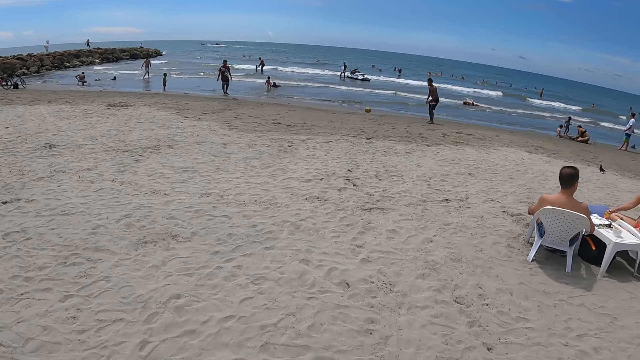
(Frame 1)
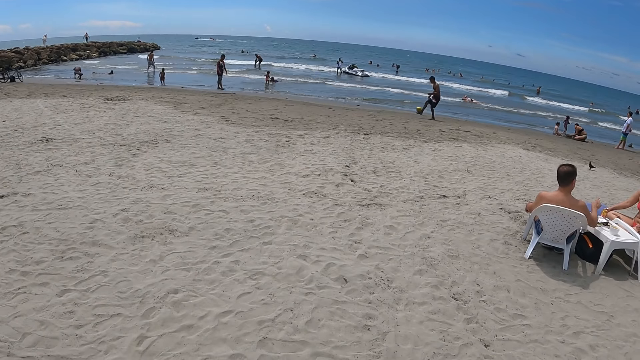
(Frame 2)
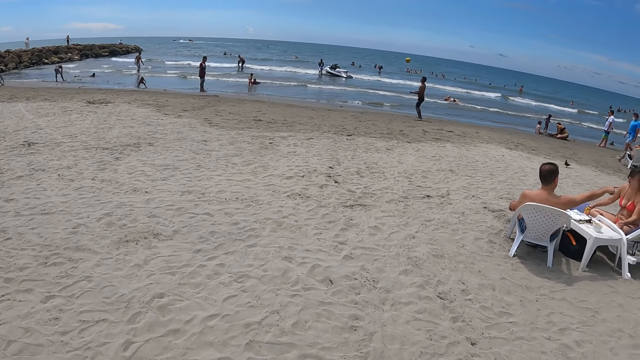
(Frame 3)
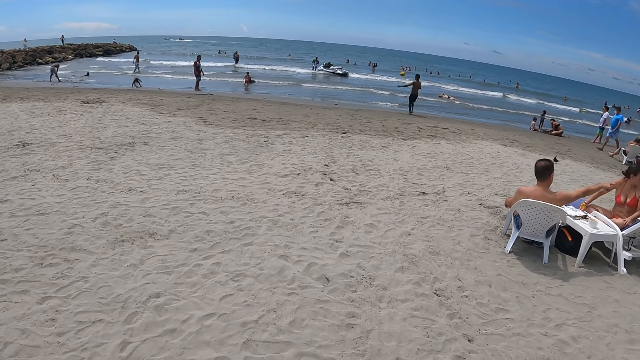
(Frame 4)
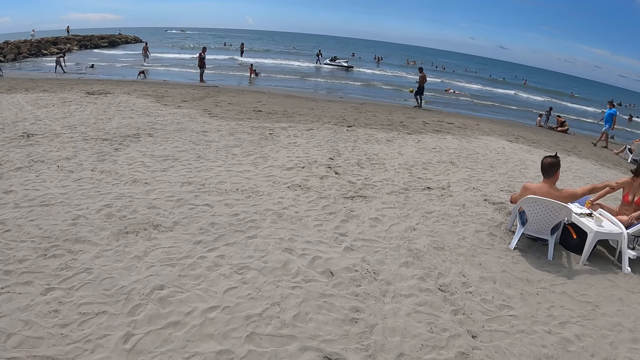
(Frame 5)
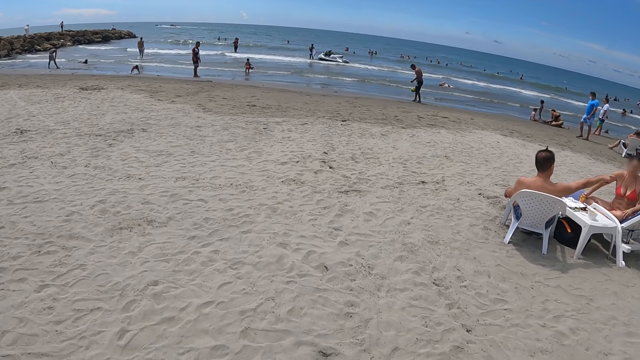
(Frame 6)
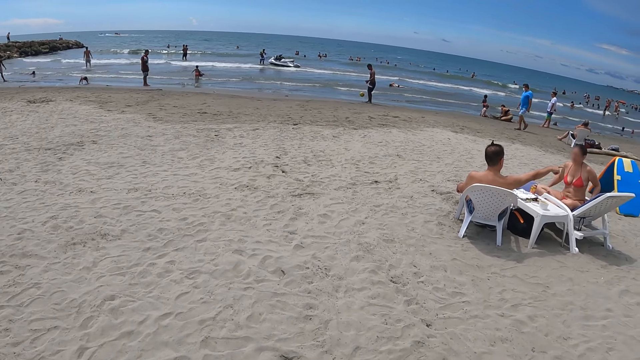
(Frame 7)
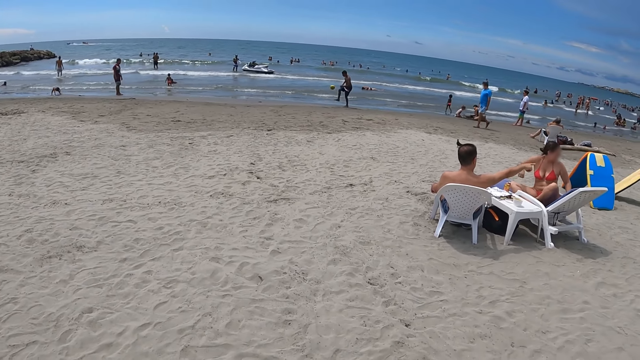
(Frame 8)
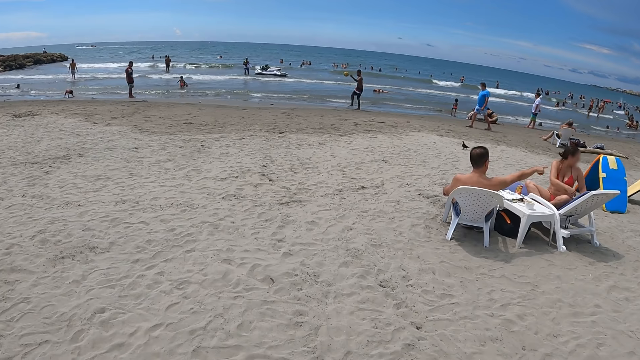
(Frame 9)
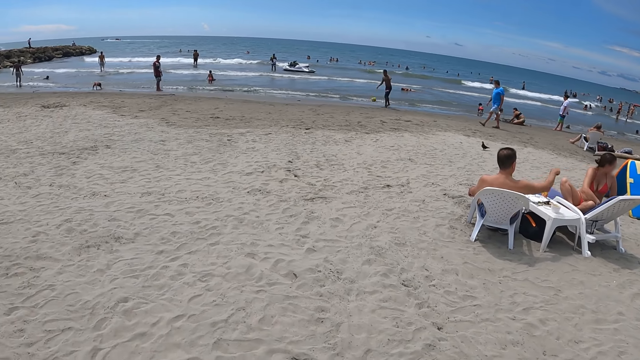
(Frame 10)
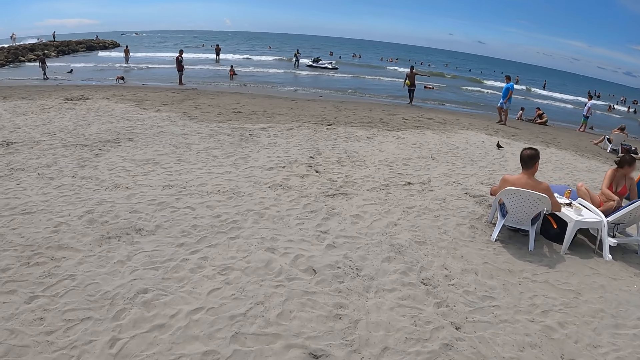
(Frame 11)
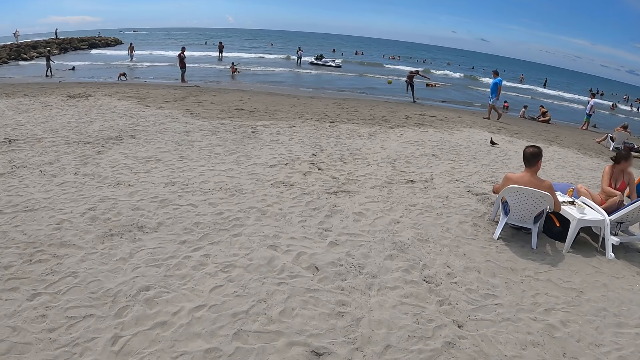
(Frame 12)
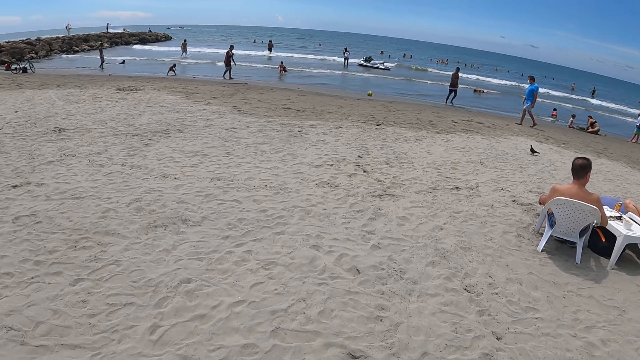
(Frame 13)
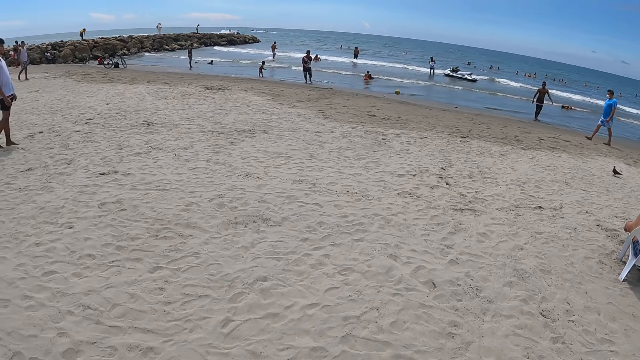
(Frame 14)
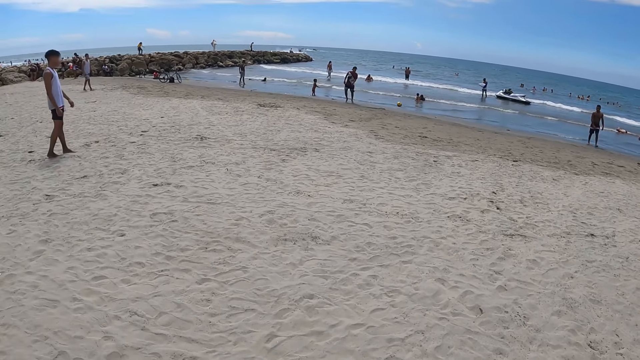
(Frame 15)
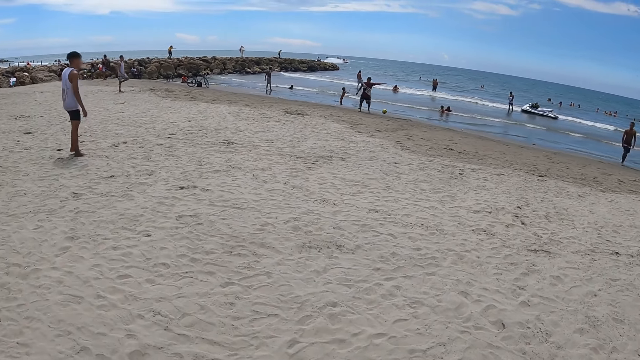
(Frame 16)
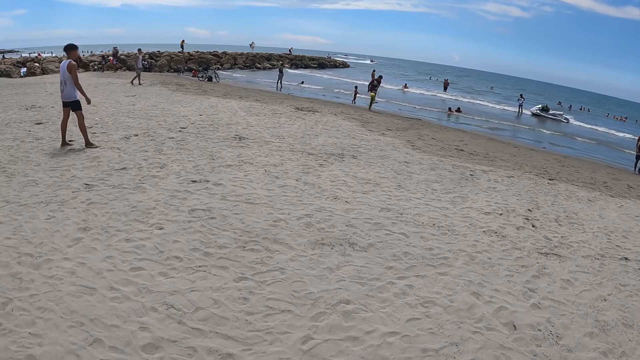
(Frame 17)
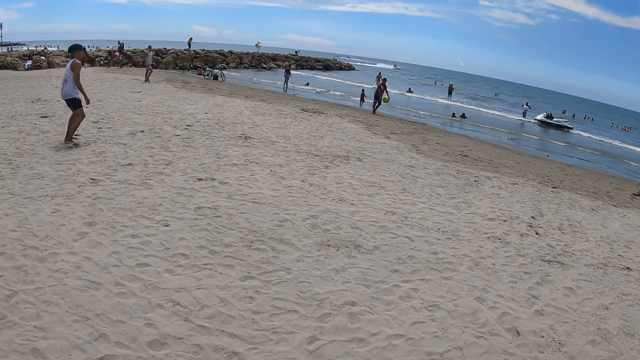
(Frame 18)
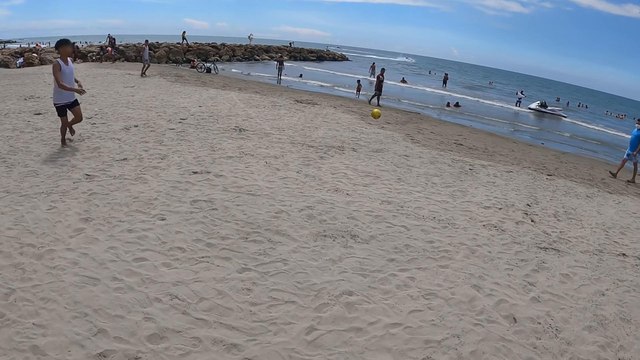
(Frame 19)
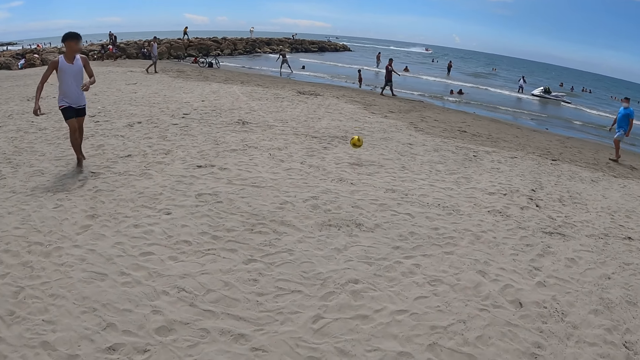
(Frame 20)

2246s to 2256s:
The camera wearer looks at people. They look around.

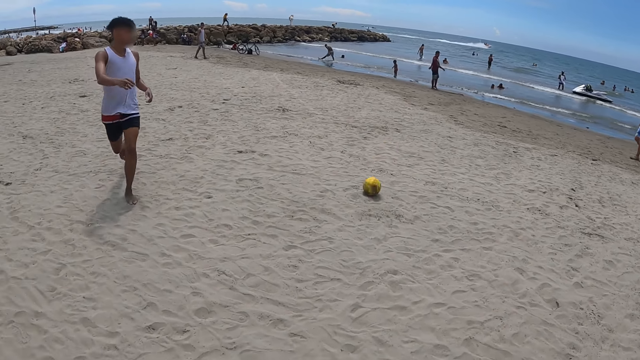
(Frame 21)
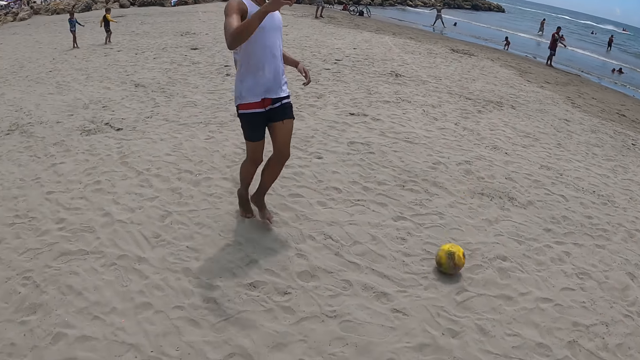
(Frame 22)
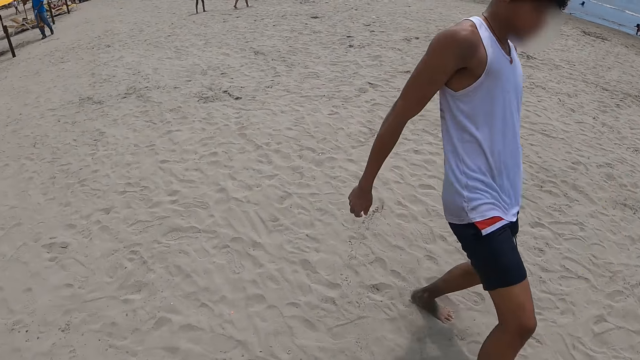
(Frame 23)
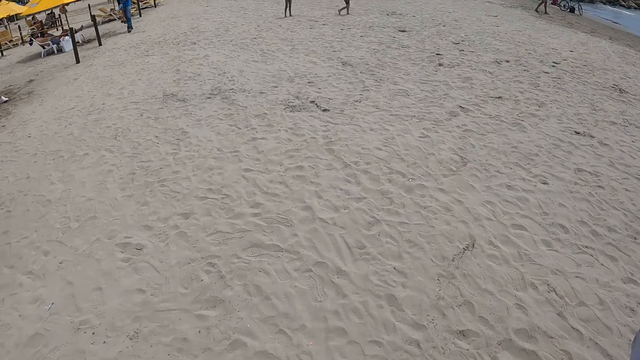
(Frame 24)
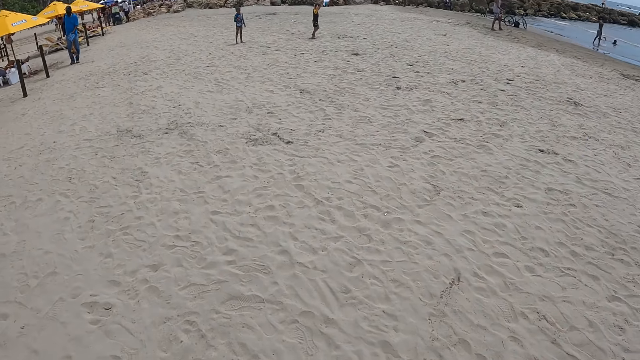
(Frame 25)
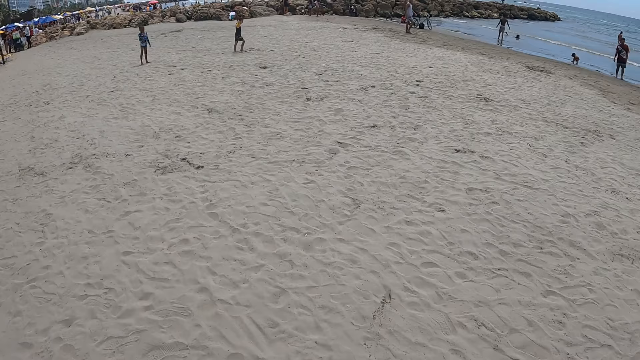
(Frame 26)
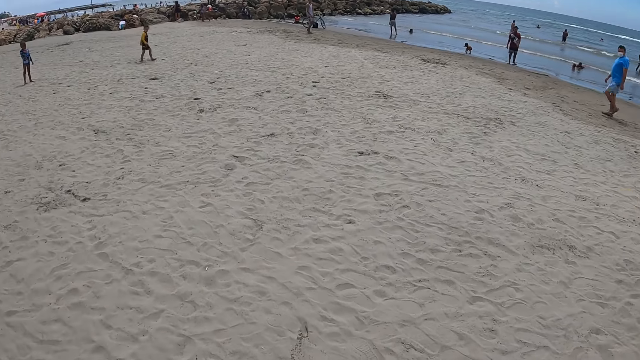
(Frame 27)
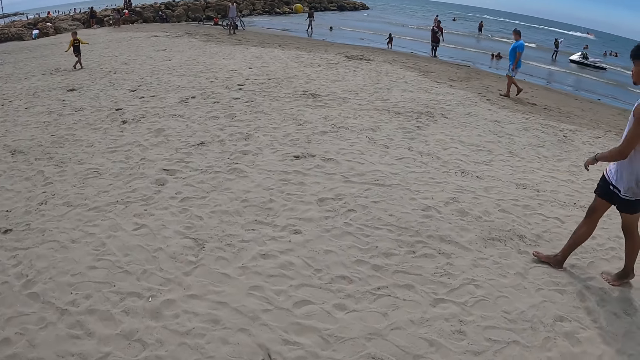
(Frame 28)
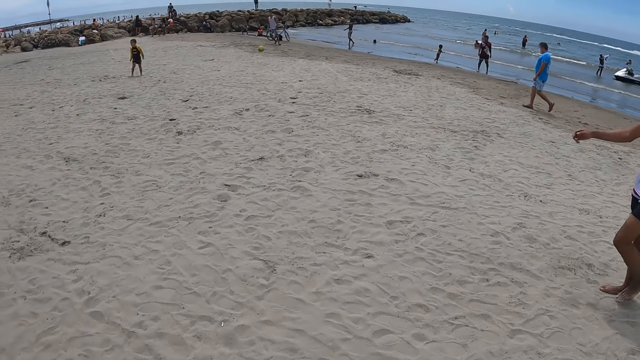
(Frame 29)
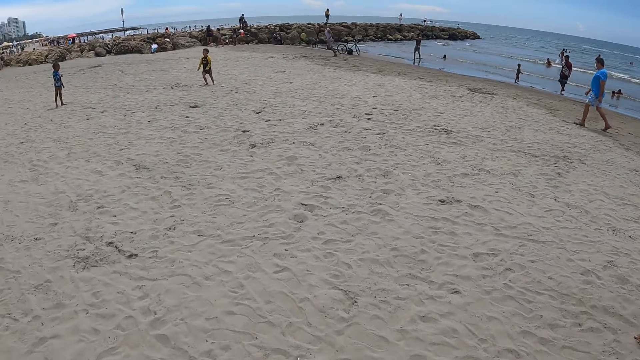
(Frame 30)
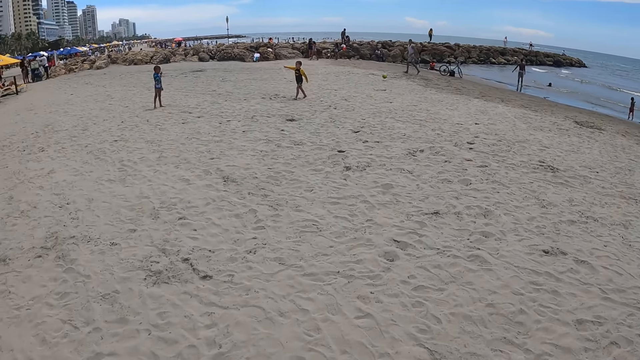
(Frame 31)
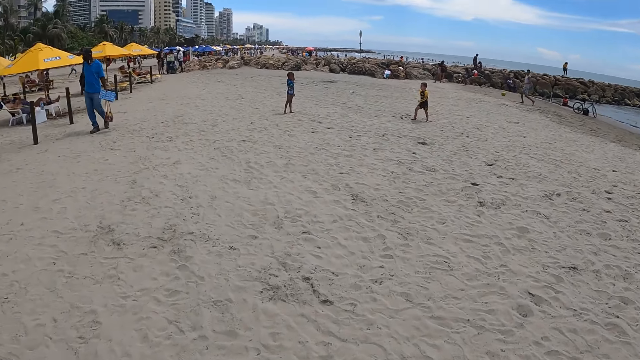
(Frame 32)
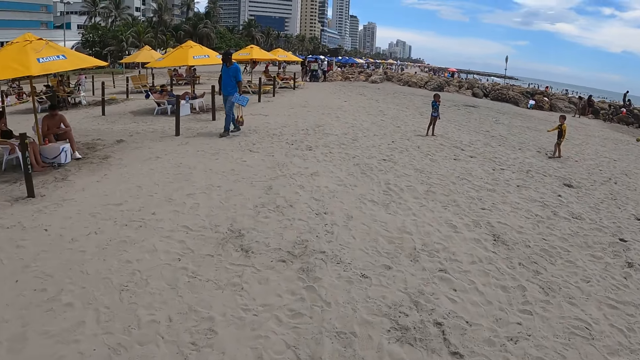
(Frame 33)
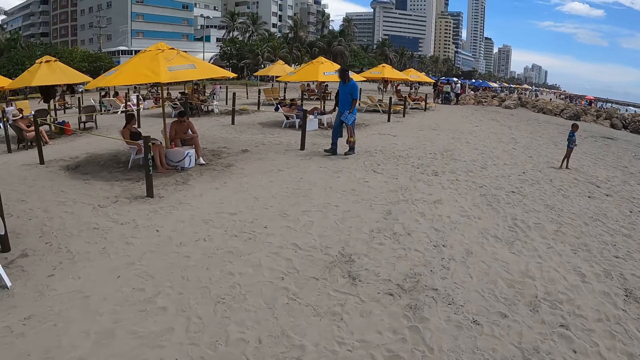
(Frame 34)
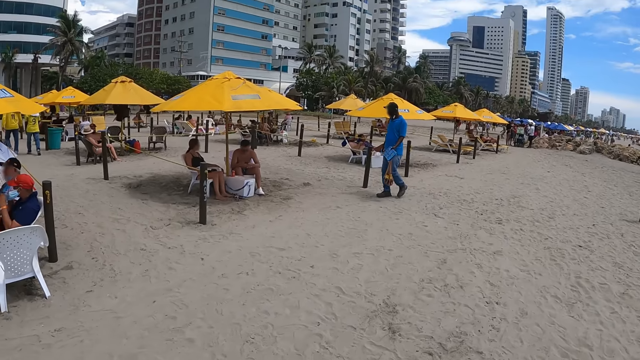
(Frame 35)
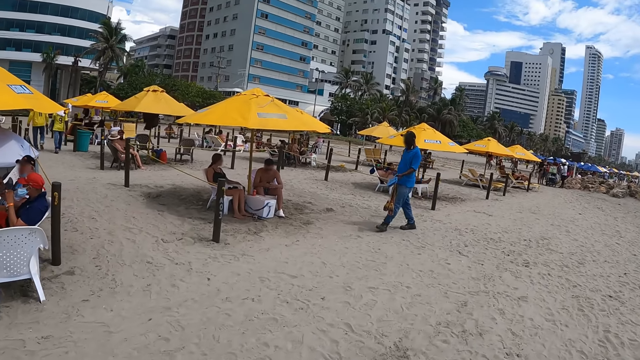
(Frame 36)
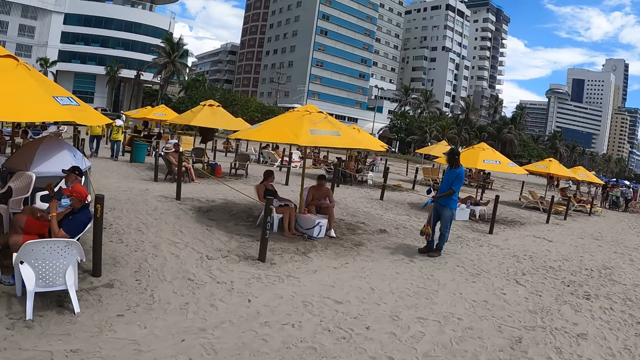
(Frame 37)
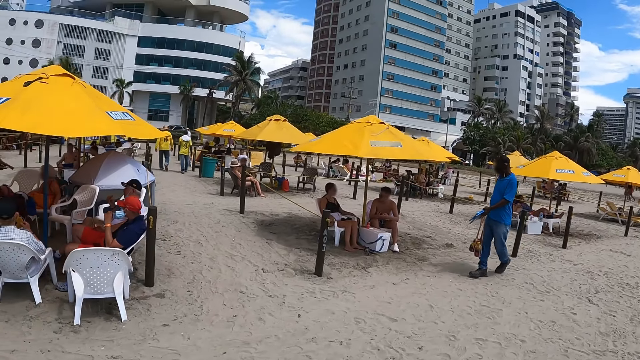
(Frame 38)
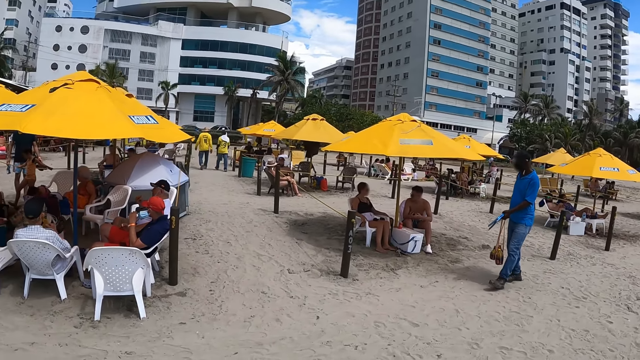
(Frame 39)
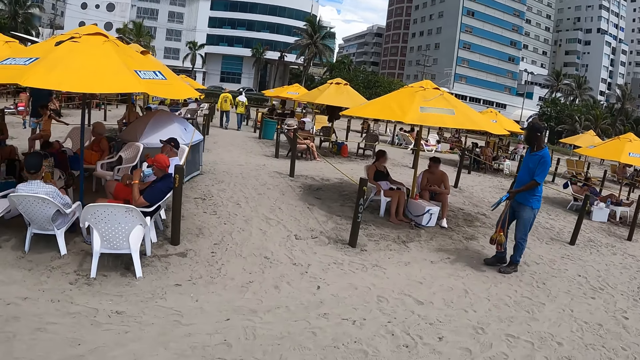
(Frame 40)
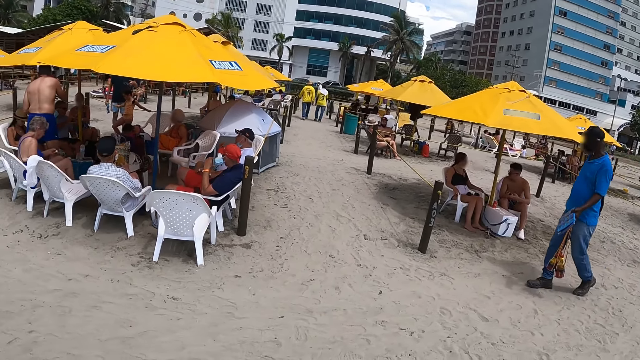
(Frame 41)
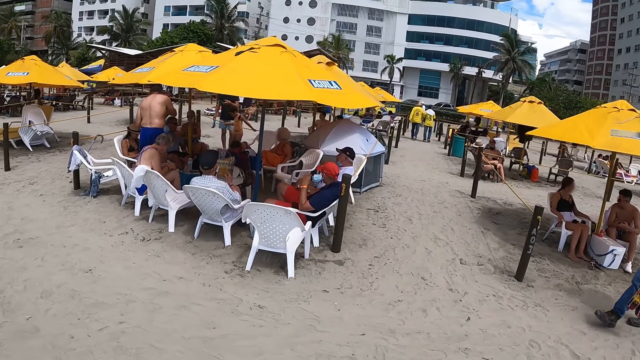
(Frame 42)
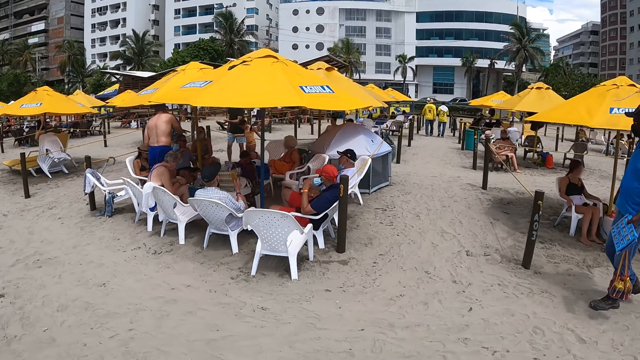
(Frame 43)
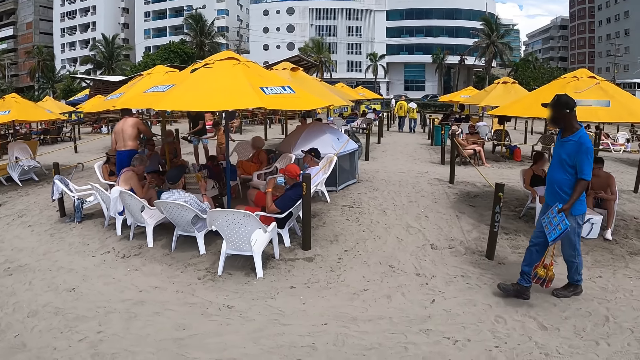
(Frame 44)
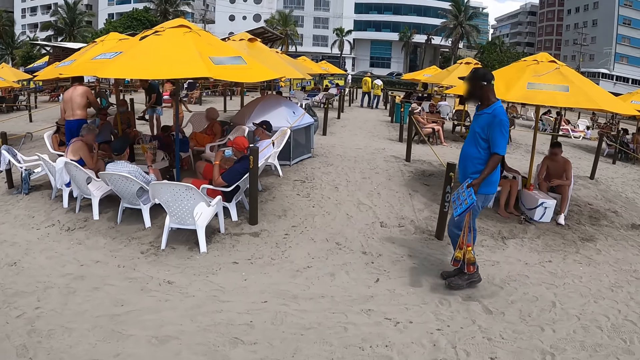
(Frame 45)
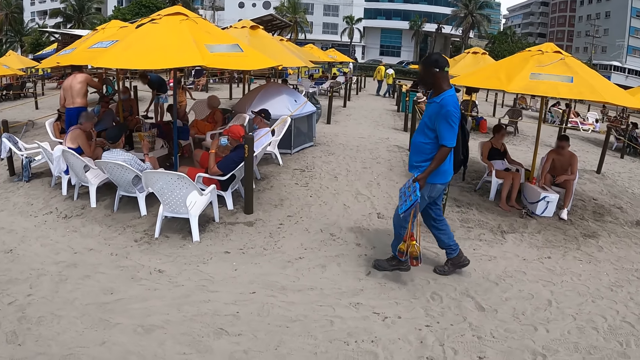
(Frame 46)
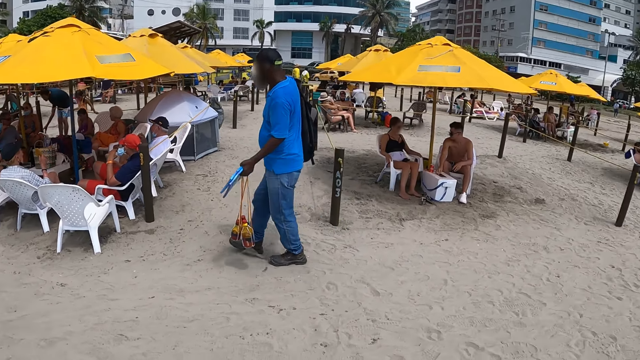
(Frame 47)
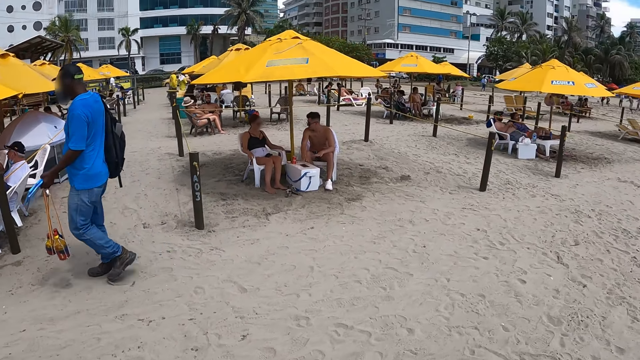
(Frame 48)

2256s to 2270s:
The camera wearer walks in the beach. They look around. They walk in the beach. They look around.
